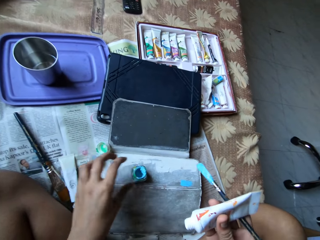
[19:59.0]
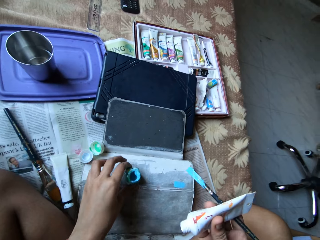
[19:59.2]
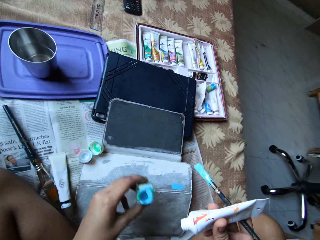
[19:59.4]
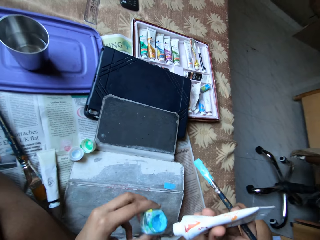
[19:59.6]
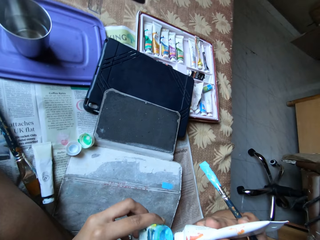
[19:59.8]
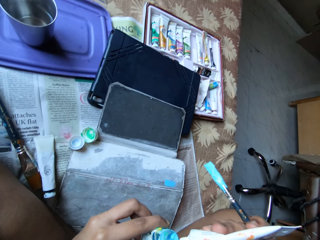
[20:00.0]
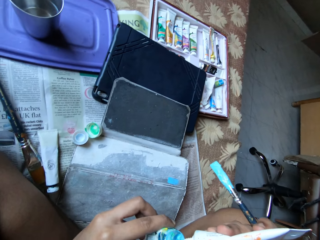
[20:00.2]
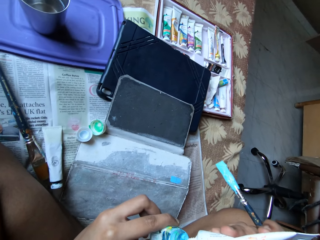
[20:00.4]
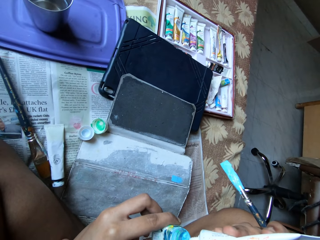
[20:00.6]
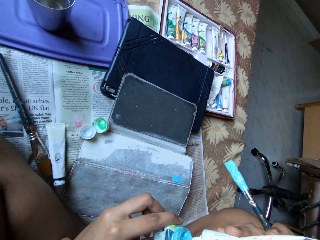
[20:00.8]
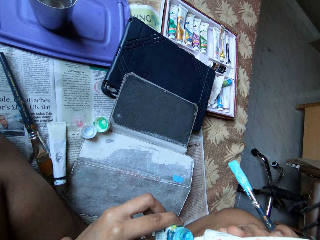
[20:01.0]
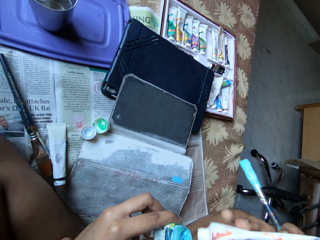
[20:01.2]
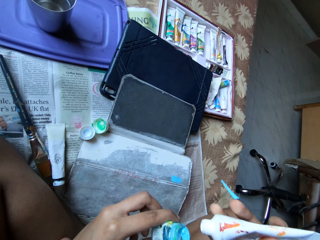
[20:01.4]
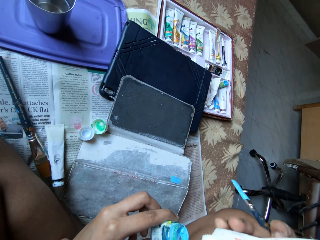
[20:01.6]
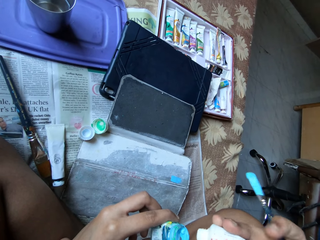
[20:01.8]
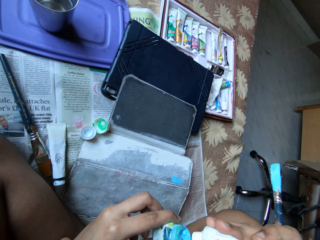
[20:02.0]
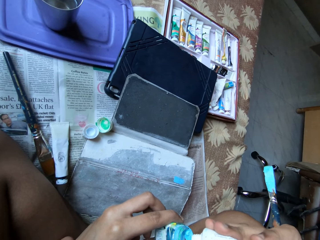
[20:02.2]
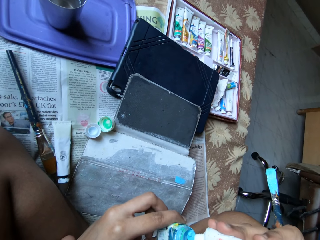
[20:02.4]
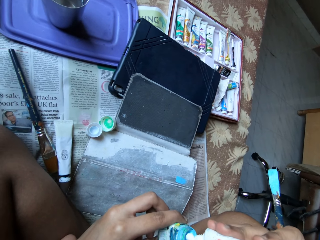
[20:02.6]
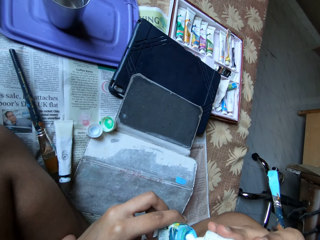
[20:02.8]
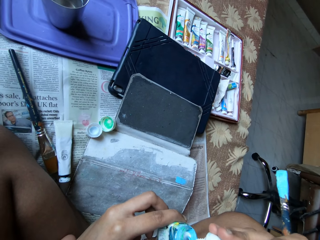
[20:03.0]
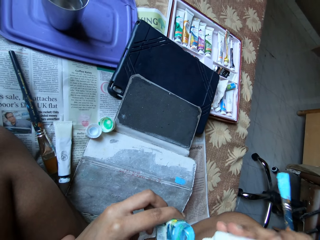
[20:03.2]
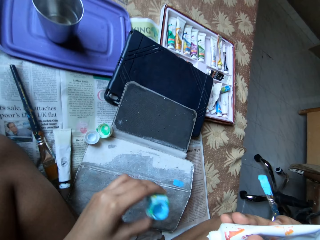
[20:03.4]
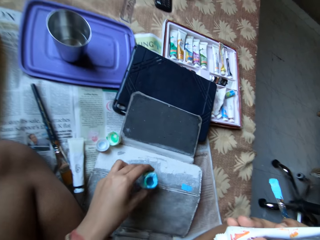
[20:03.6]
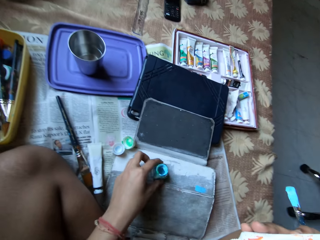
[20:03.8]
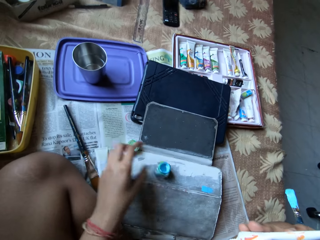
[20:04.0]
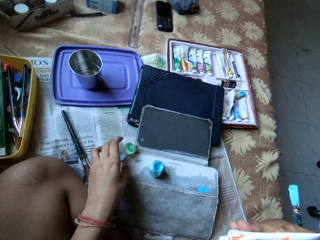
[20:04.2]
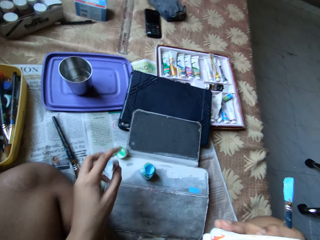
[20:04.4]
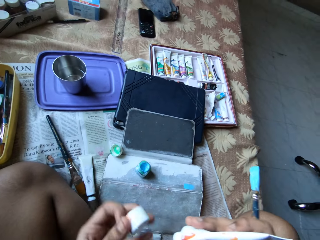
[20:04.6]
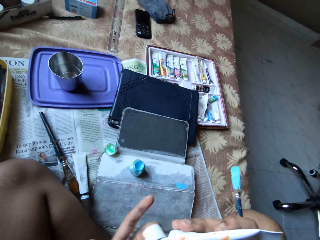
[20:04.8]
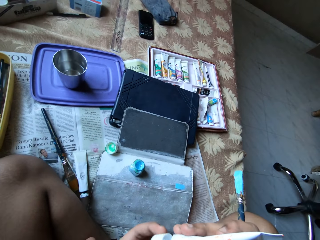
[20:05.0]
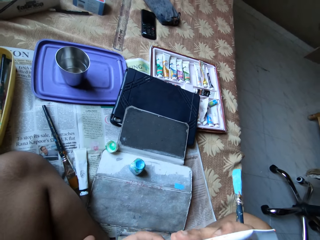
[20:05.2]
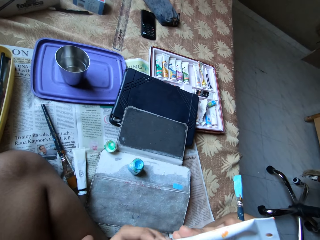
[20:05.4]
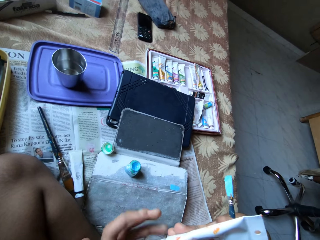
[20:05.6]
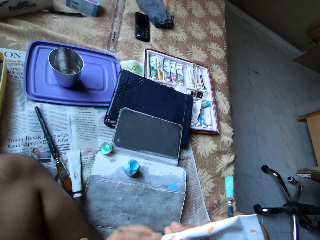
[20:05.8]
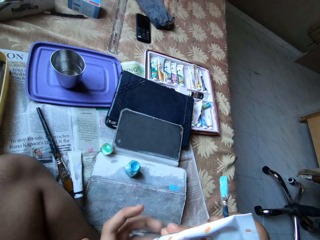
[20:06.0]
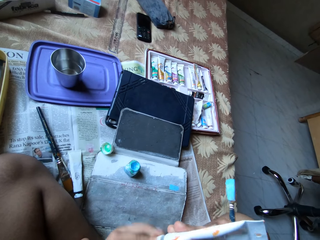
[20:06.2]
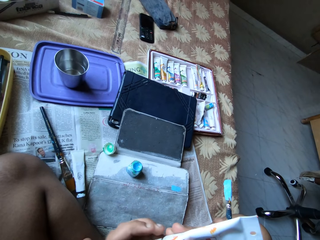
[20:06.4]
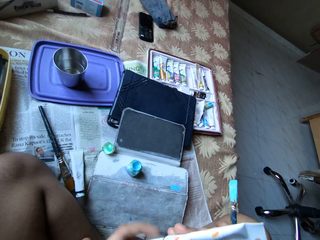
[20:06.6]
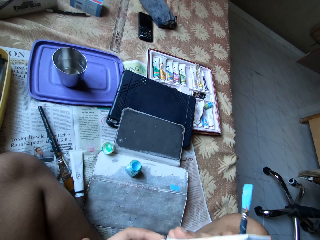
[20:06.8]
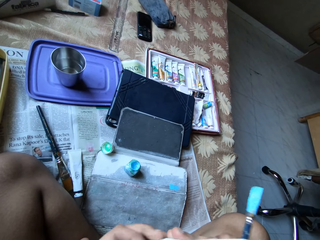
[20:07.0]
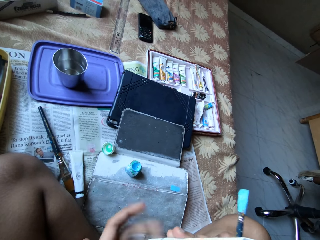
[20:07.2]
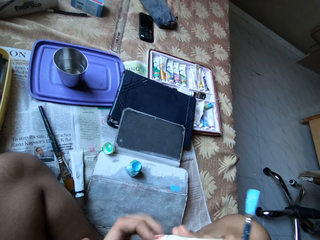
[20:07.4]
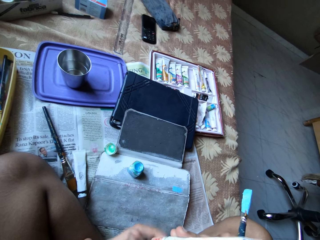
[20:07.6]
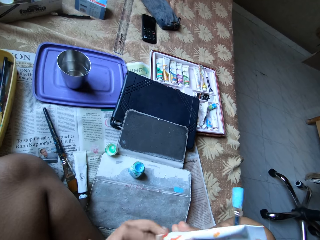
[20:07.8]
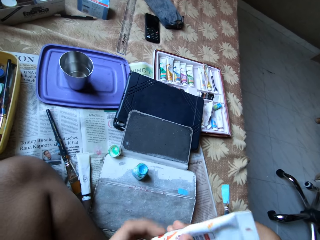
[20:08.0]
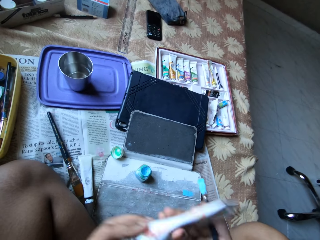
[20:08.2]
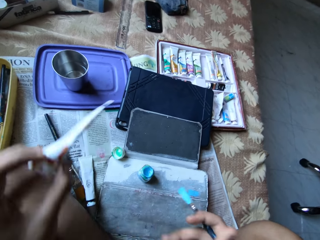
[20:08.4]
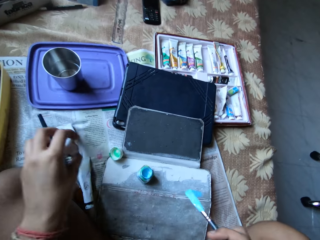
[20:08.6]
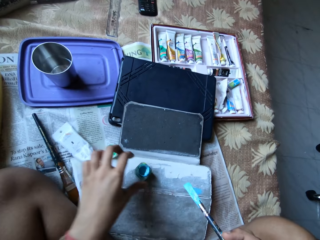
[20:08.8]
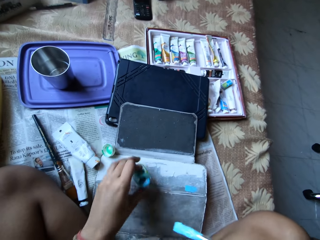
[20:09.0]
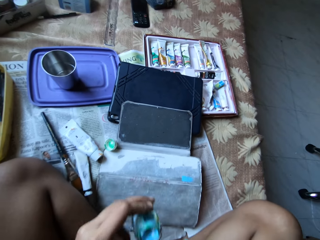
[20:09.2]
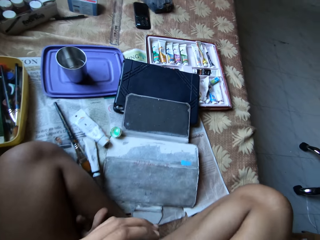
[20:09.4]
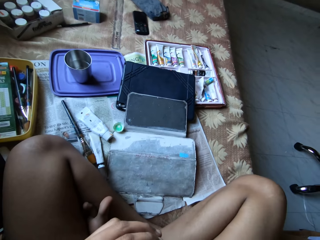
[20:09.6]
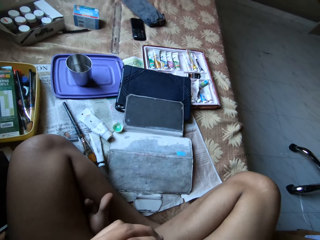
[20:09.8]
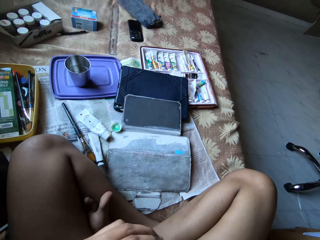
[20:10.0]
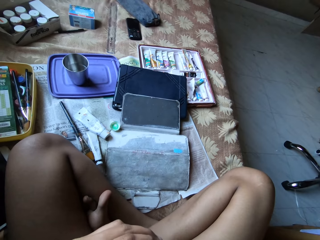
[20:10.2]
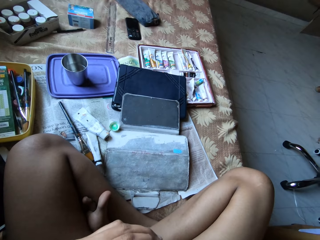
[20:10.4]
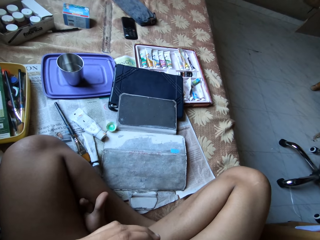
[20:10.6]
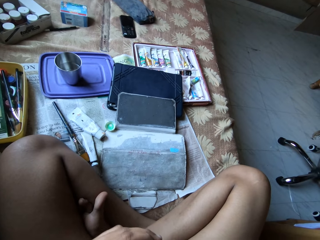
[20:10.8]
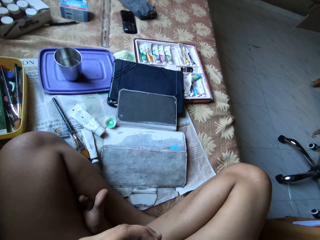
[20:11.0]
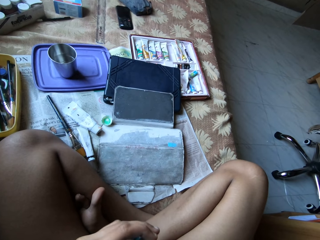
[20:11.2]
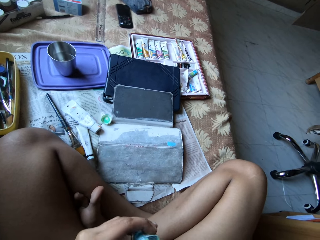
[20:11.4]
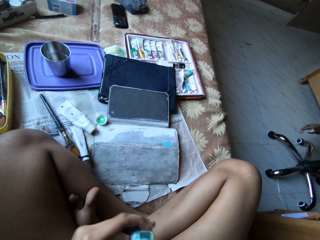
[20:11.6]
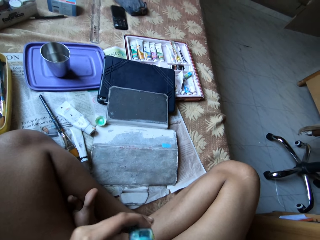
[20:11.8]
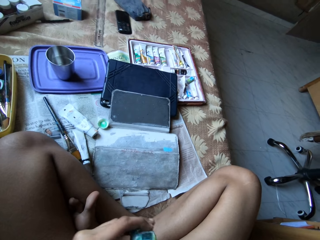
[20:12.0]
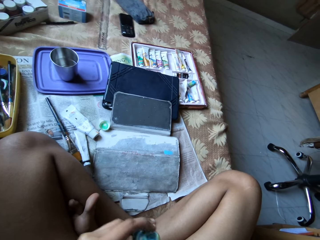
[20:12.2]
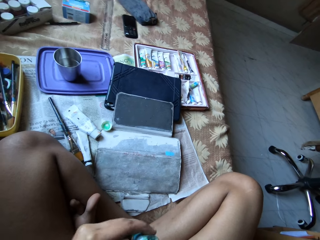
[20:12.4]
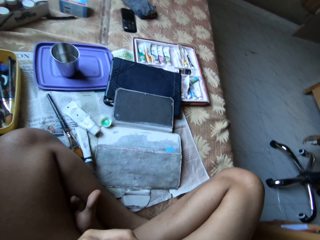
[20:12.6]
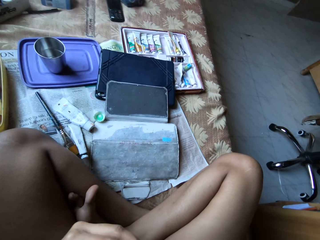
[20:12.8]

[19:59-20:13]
The camera wearer drops the lid on the bed with her left hand. She opens the paste with the left hand. She picks the can of watercolour from the bed with her left hand. She presses some white paint into the can of watercolour in her left hand from the paint tube in her right hand. She drops the can of watercolour on the bed with her left hand. She picks the paint tube lid from the bed with her left hand. She covers the paint tube in her right hand with the lid in her left hand. She passes the paint tube to her left hand with her right hand. She drops the paint tube on the bed with her left hand. She picks the can of watercolour from the bed with her left hand. She mixes the paint in the can of watercolour with the blue paintbrush in her right hand.

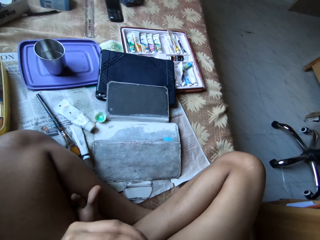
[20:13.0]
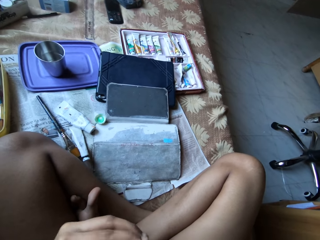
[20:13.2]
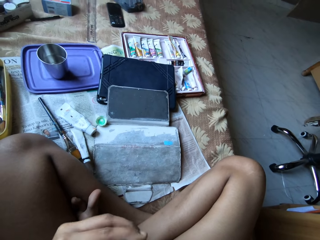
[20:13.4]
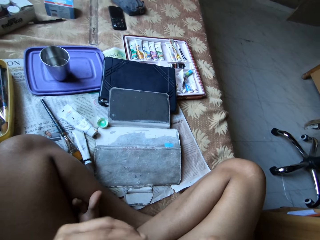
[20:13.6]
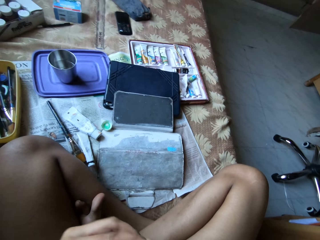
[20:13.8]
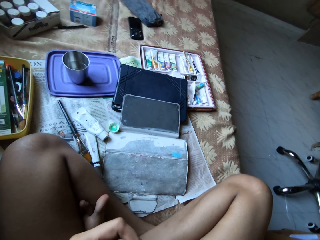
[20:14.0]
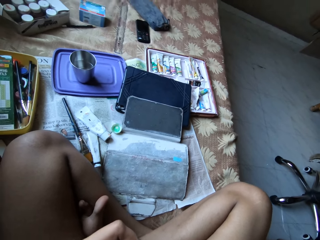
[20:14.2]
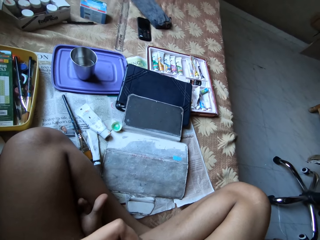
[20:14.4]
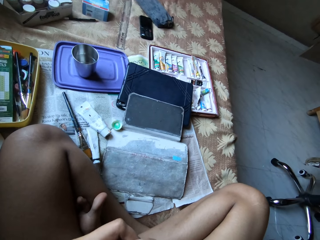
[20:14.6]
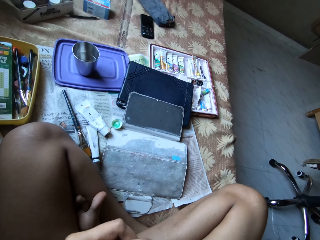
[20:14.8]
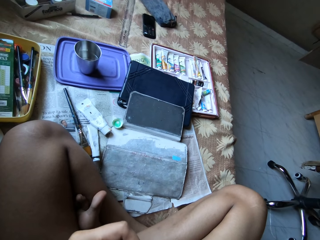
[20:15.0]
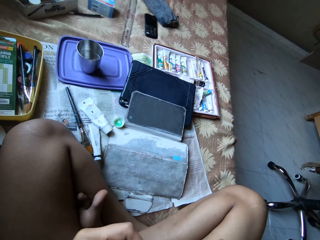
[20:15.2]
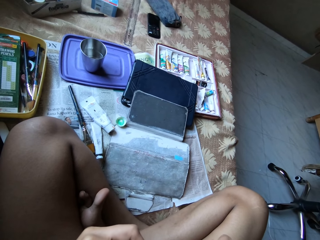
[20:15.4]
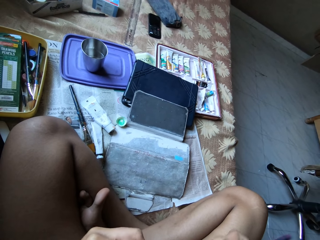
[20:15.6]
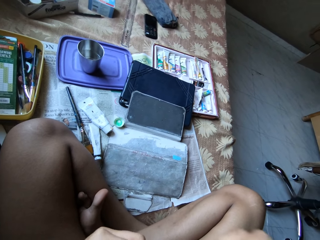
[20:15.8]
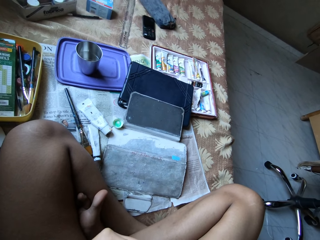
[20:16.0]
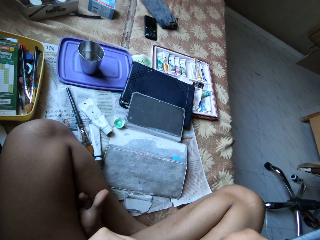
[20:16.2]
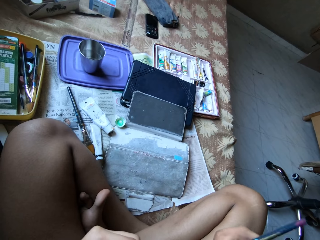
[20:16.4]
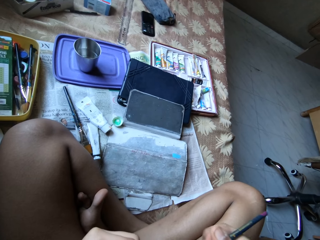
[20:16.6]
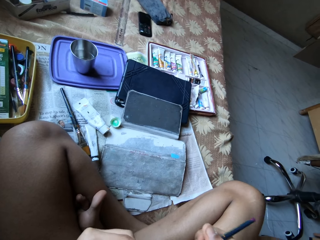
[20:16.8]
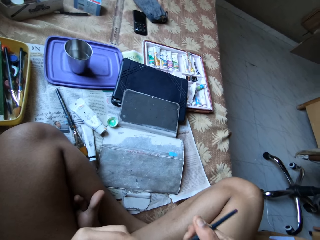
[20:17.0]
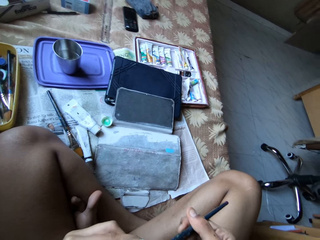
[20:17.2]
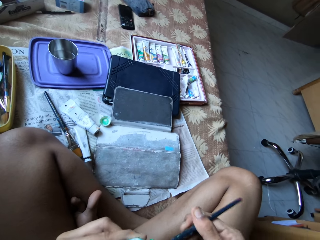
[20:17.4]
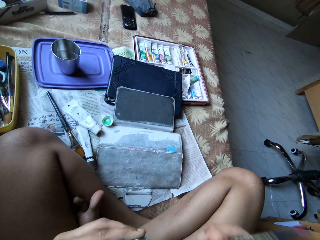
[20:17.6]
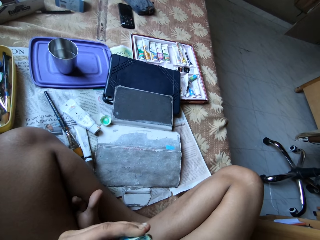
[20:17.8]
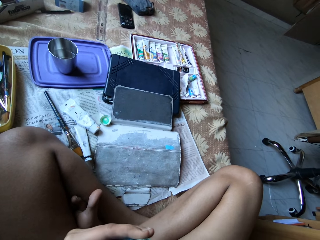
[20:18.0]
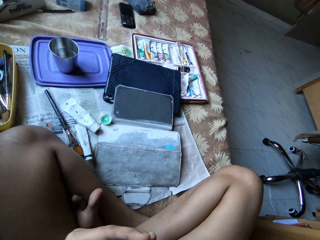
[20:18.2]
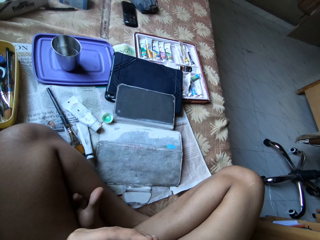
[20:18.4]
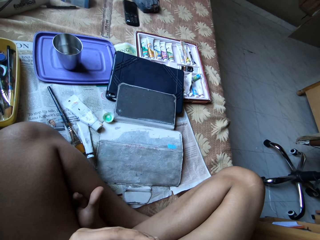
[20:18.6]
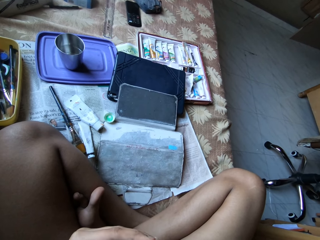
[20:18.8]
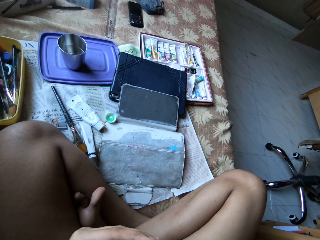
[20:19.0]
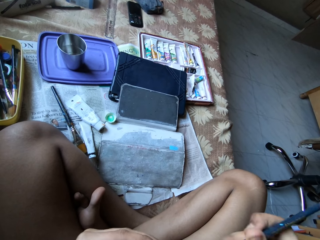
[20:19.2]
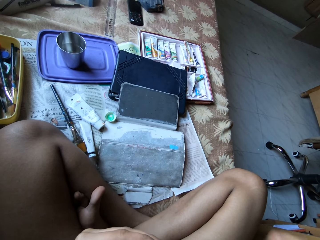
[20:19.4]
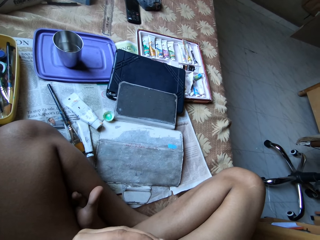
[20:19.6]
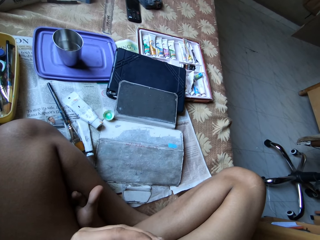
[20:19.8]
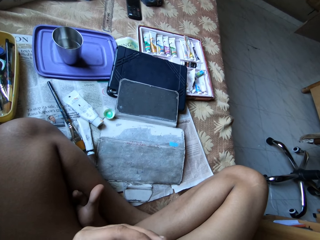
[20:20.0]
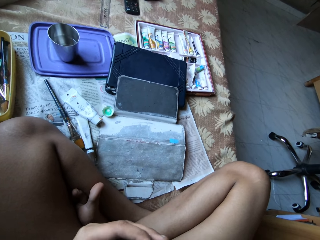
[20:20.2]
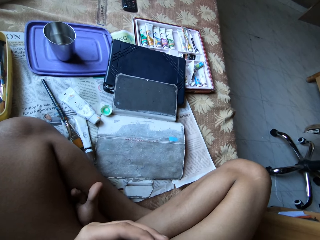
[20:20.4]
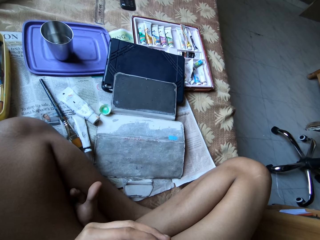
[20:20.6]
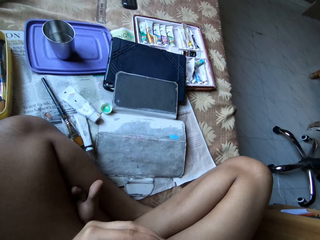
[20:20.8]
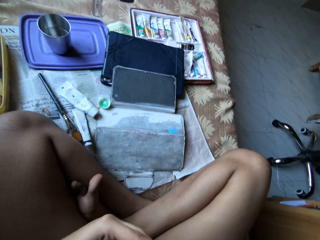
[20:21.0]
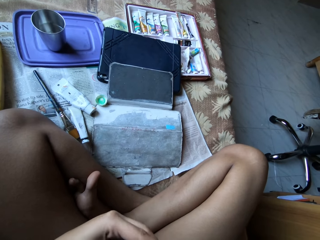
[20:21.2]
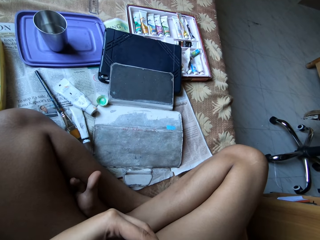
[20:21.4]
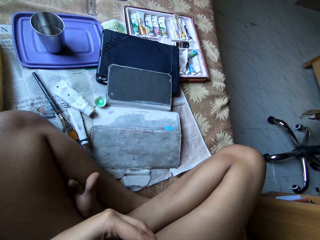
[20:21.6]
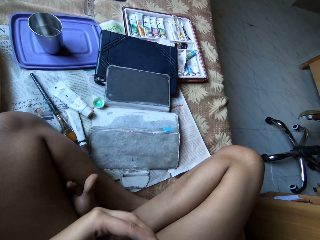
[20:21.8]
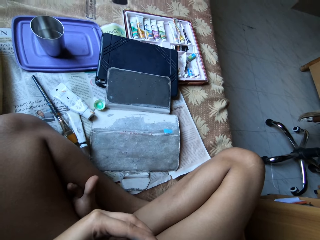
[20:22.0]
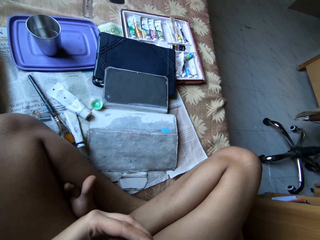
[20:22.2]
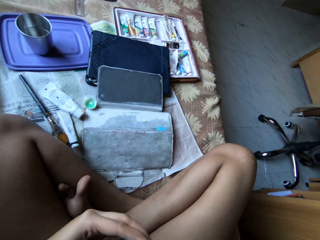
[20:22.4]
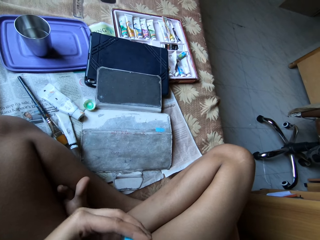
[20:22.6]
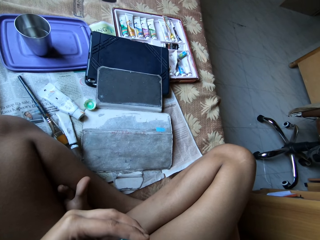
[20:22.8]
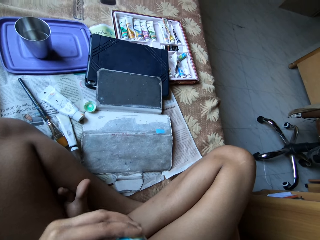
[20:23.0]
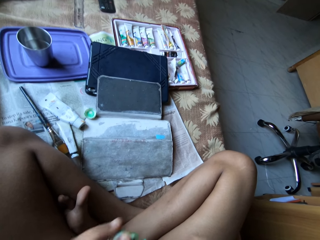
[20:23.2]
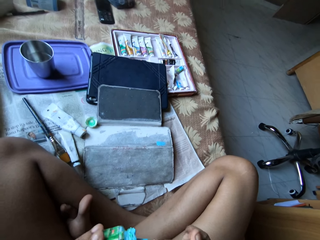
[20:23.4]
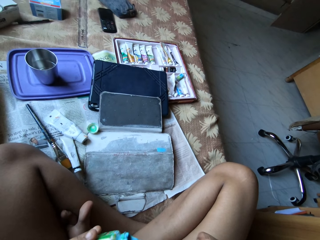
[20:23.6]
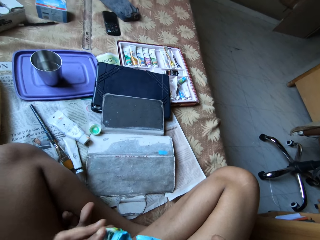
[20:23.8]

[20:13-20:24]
The camera wearer shakes the container. They rub the brush in the container.
